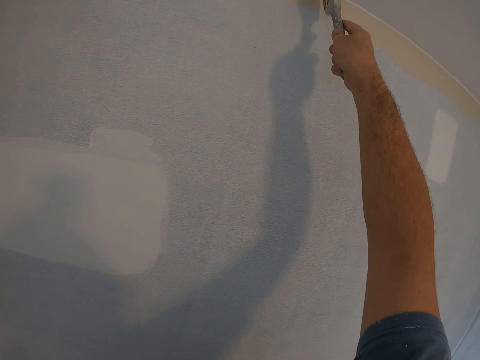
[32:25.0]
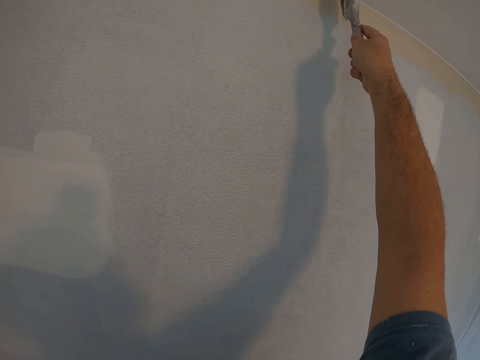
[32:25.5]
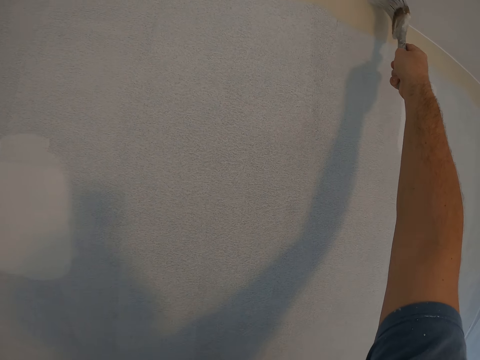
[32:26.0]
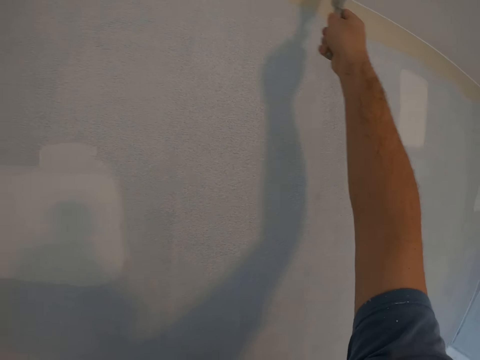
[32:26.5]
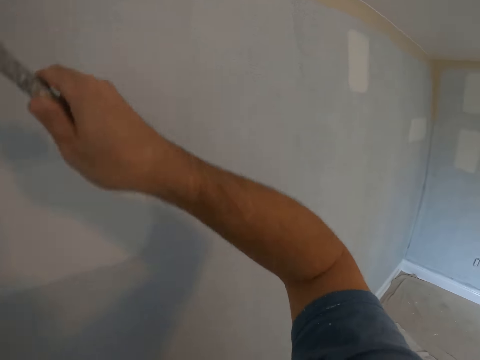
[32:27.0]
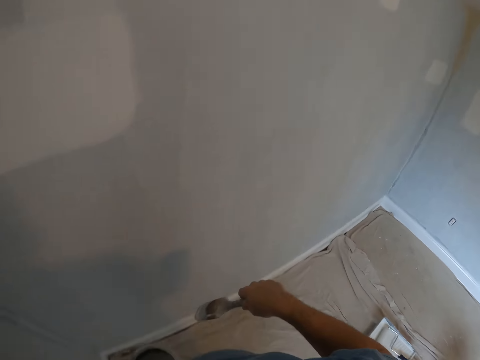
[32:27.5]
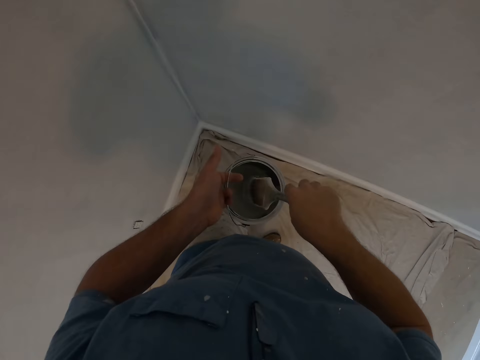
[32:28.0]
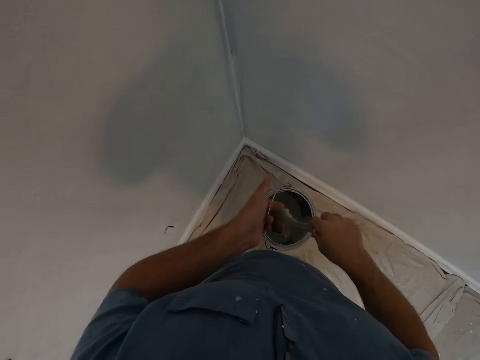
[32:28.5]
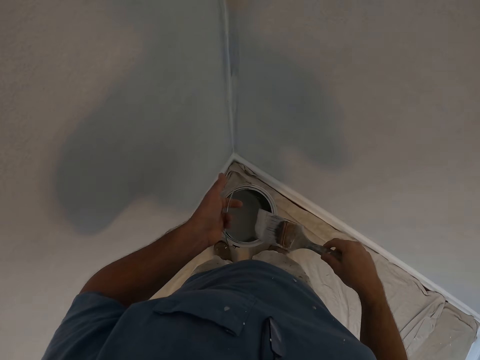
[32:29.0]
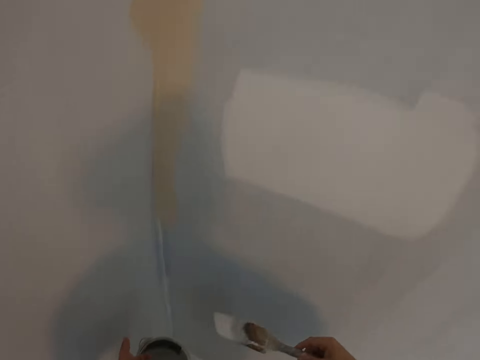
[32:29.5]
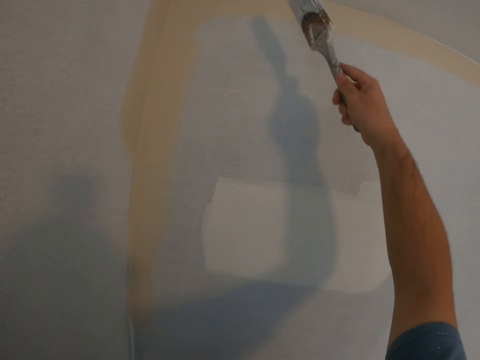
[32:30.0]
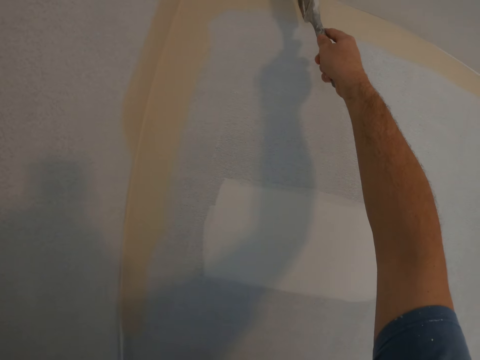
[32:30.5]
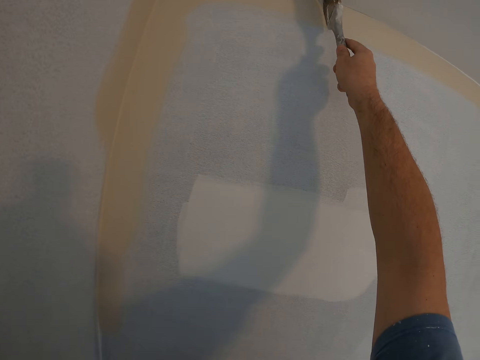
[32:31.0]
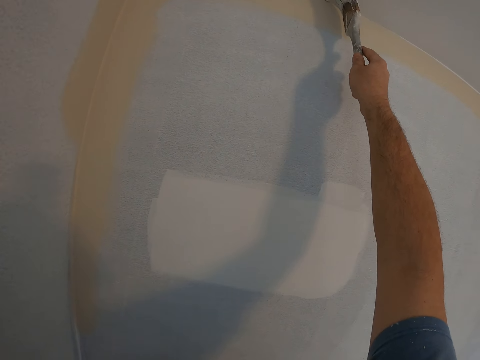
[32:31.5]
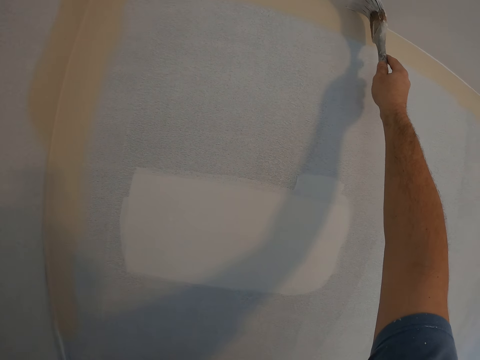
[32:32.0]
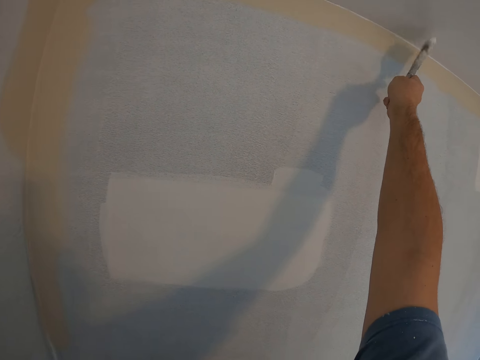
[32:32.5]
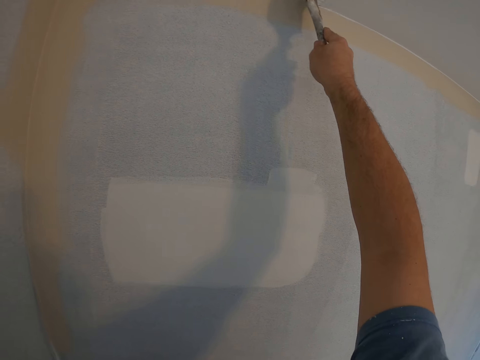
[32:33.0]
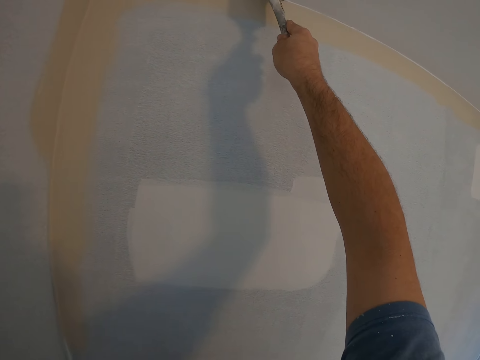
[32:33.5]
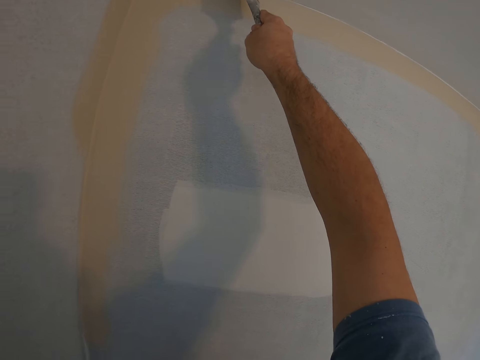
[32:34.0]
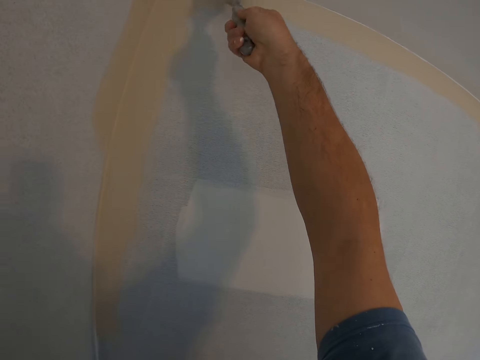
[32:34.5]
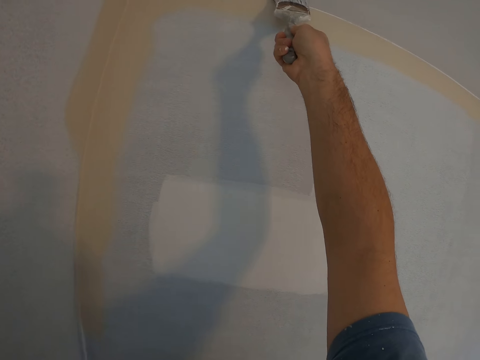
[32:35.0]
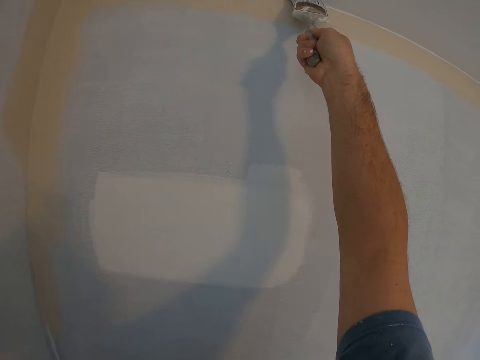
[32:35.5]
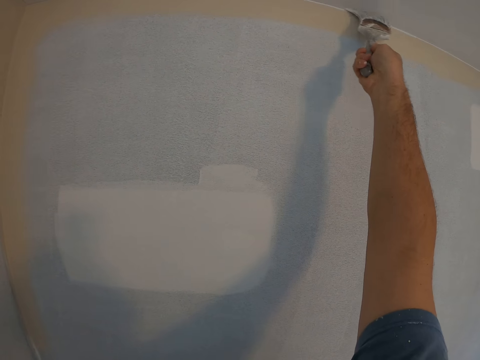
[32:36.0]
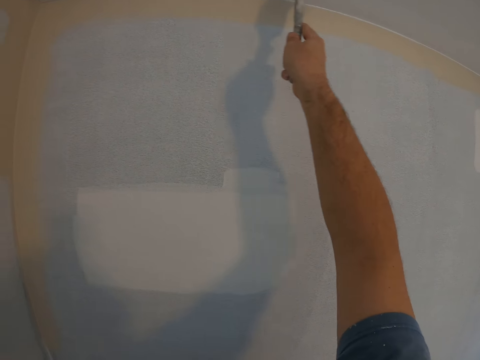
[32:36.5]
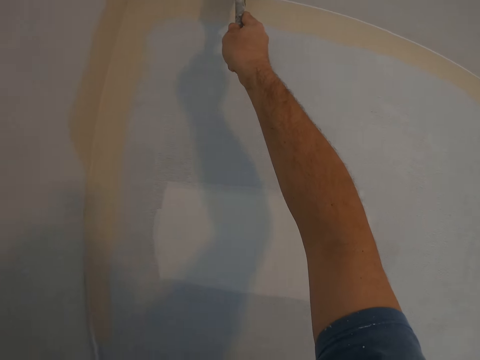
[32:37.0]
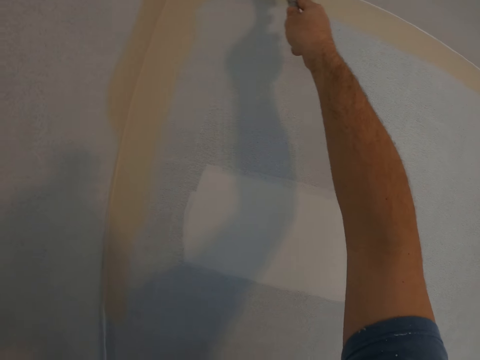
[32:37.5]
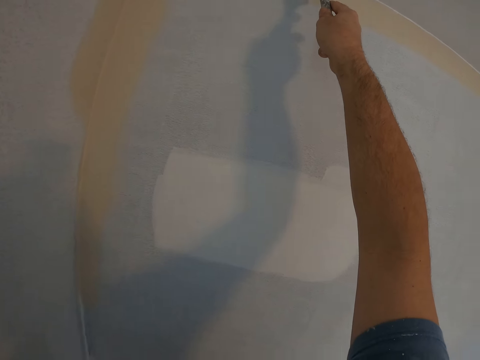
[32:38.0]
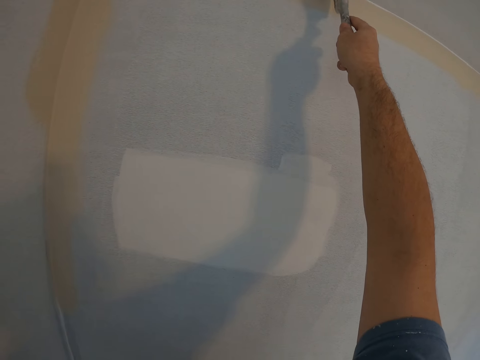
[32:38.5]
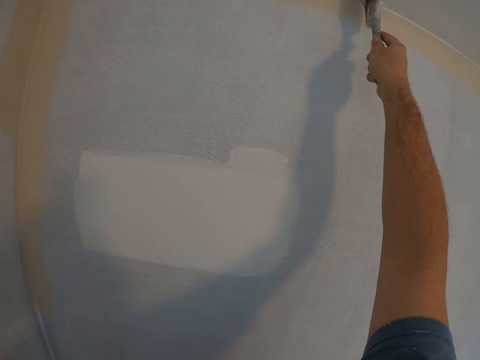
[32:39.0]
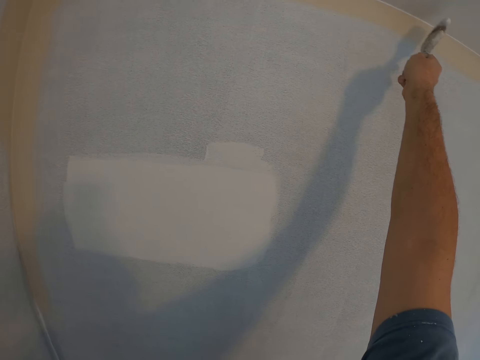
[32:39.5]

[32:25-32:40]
The camera wearer dips a paint brush in the paint in the container. They paint a wall with the paint brush.

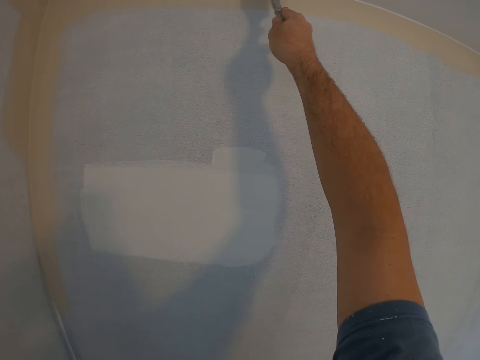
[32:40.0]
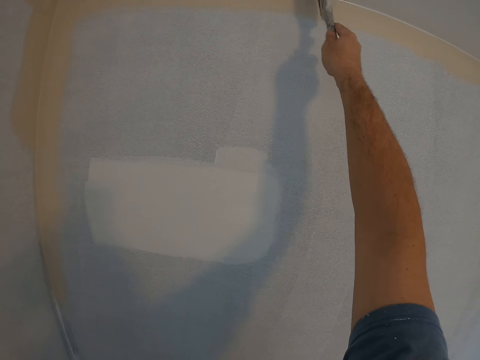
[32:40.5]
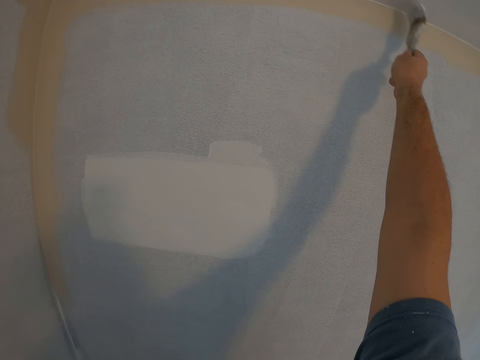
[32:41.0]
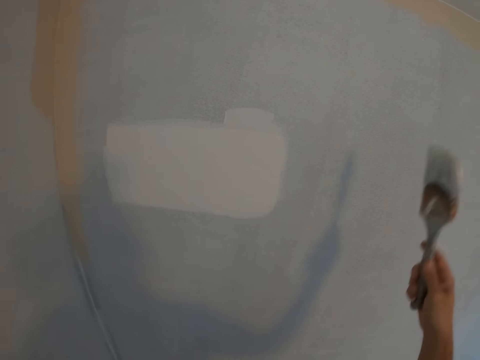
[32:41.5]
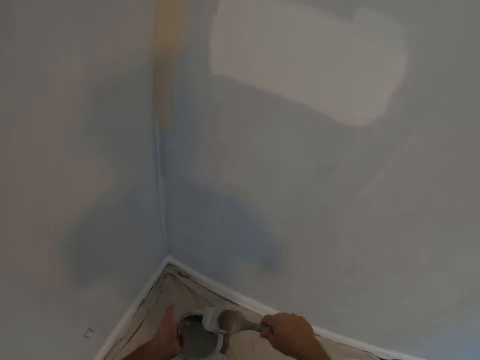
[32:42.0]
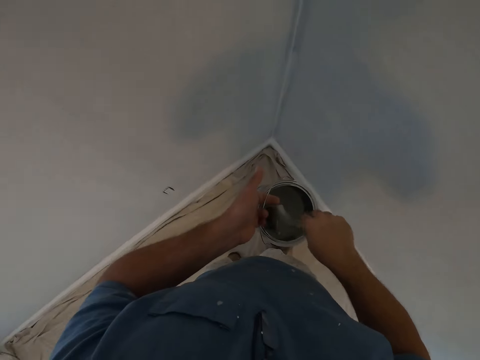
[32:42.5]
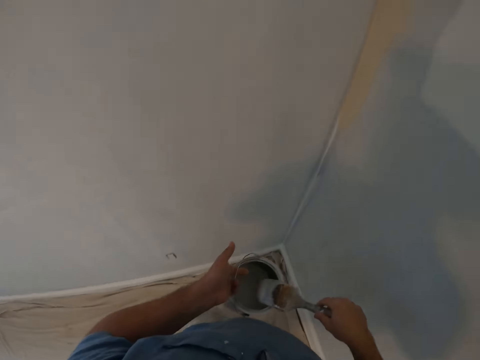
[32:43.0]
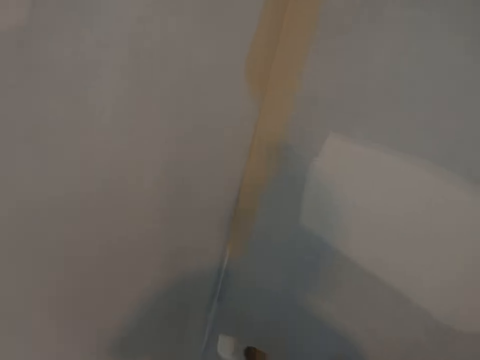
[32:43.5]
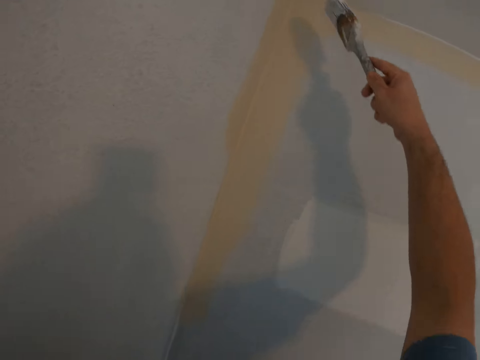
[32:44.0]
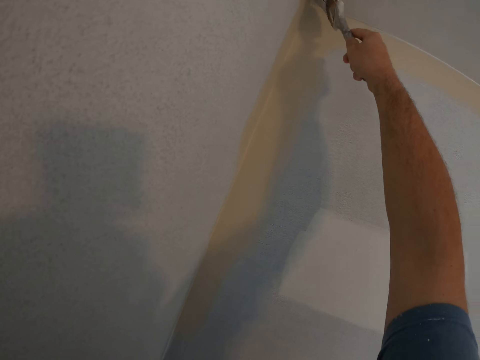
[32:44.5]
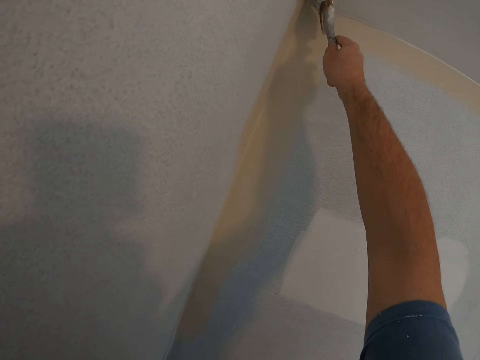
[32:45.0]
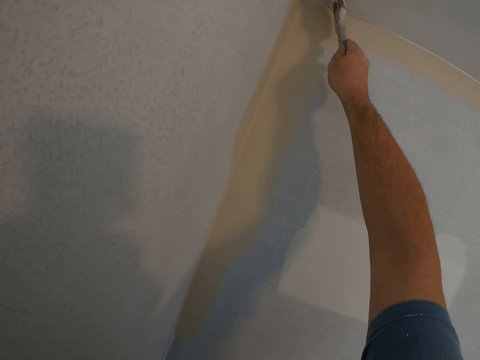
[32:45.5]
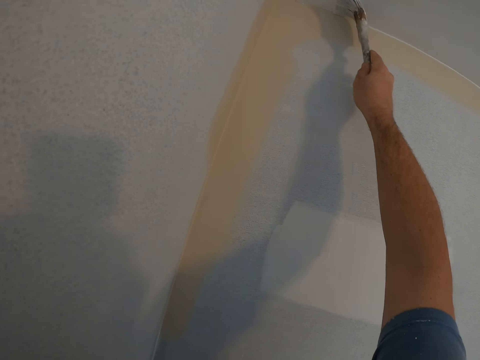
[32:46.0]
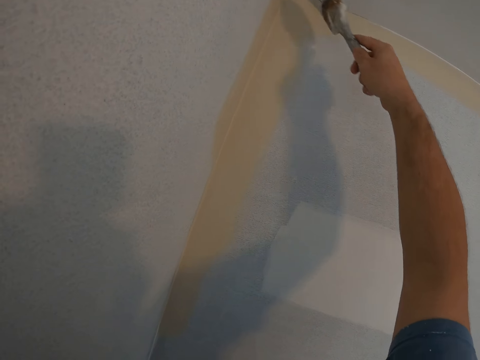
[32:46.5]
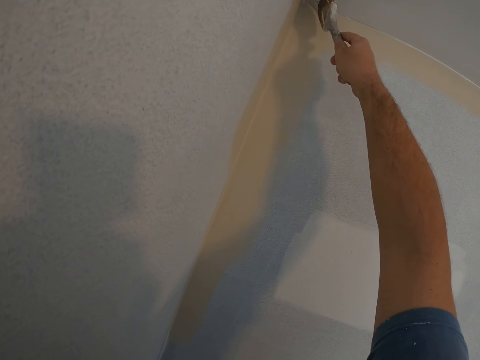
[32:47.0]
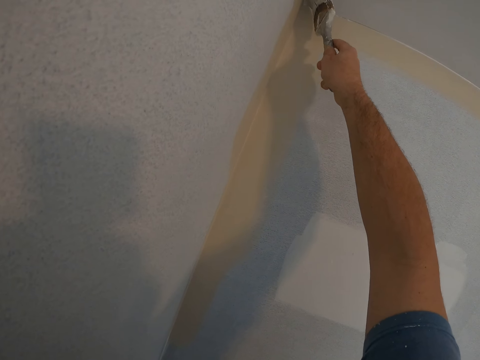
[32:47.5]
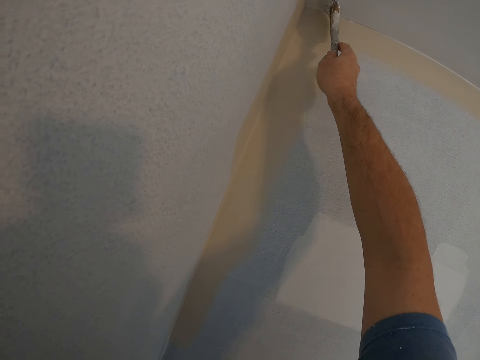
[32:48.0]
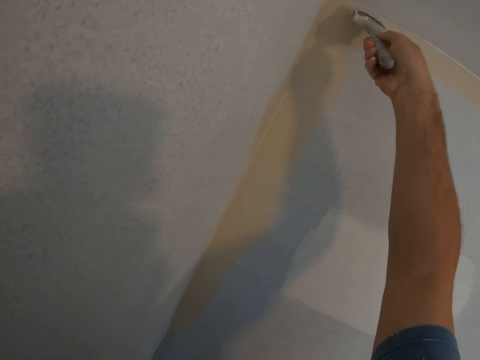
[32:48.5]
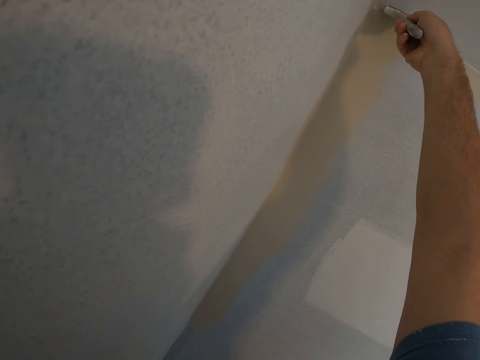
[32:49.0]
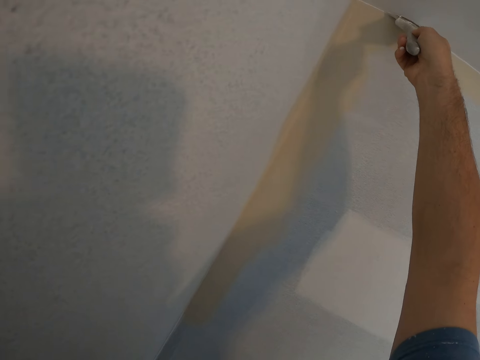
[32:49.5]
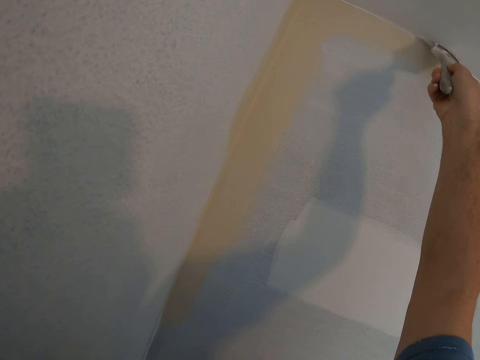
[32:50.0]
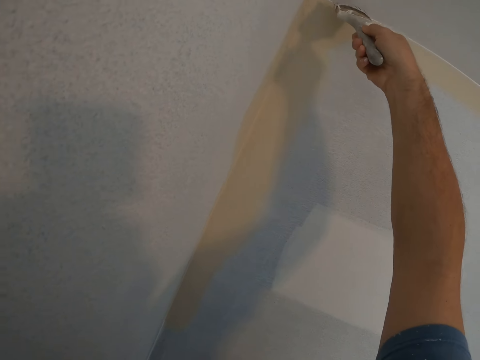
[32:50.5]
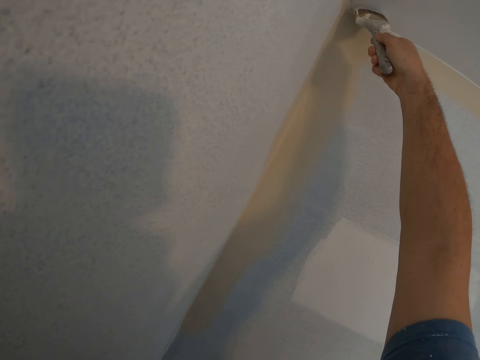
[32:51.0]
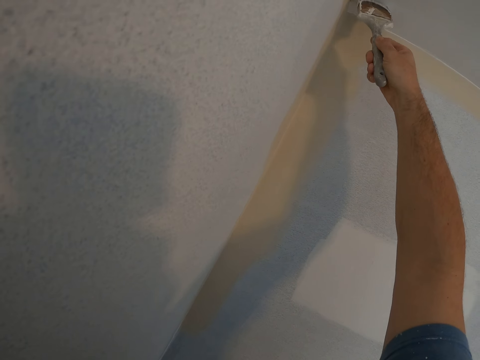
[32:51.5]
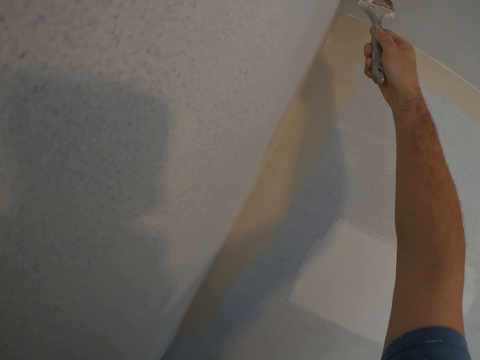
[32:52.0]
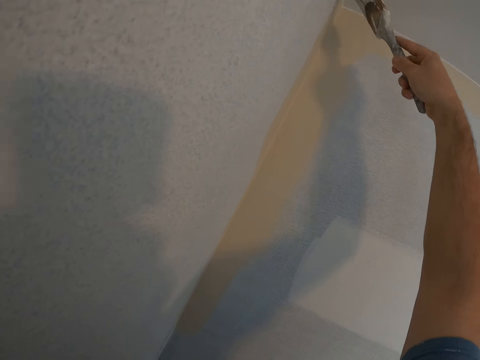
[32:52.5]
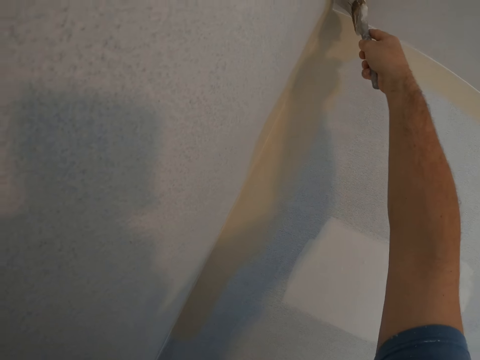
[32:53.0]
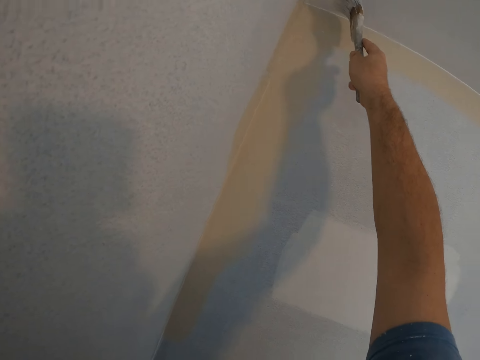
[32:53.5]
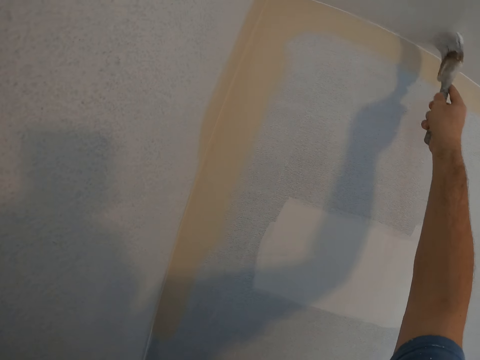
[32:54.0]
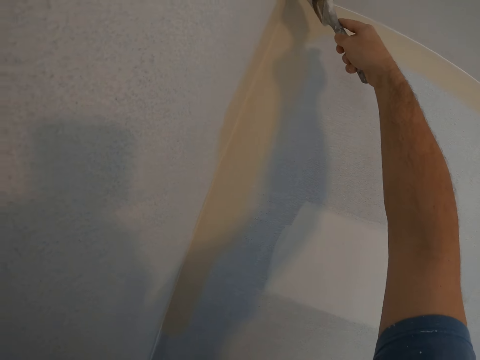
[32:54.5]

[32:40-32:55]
The camera wearer dips a paint brush in the paint in the container. They paint a wall with the paint brush.
